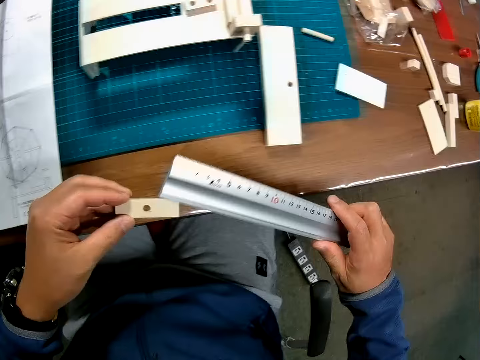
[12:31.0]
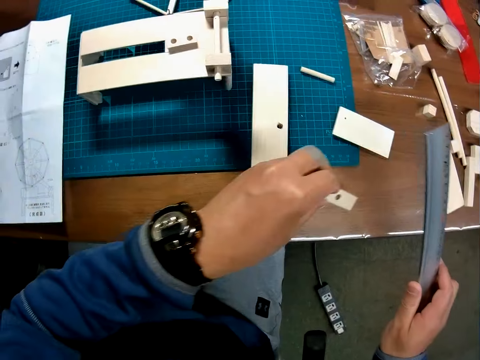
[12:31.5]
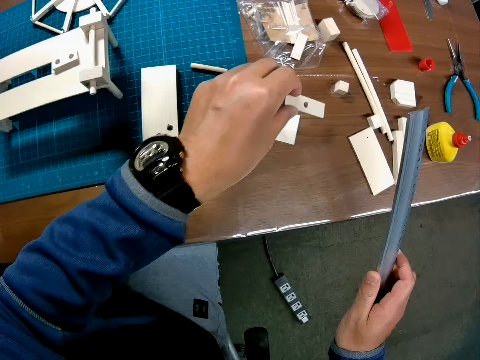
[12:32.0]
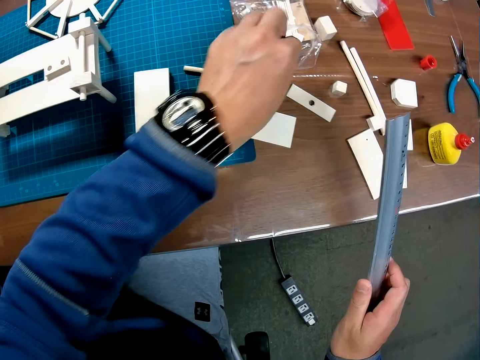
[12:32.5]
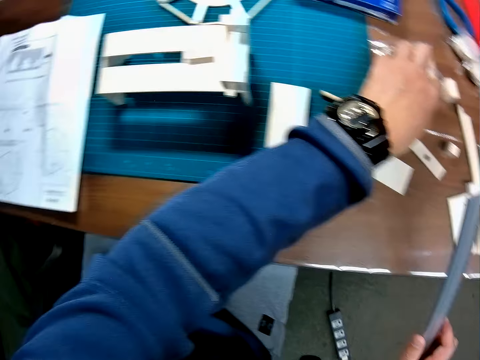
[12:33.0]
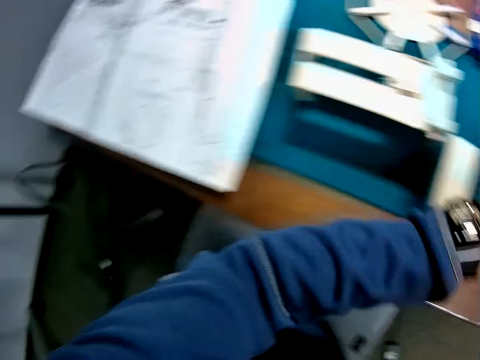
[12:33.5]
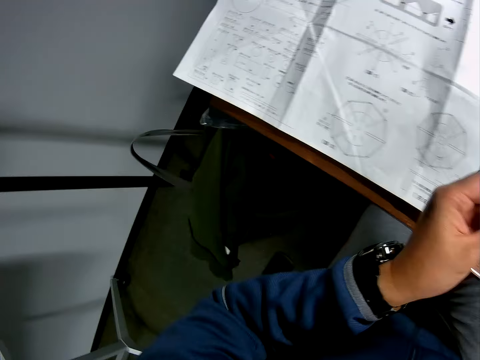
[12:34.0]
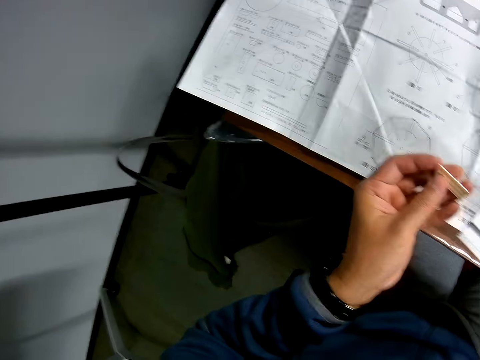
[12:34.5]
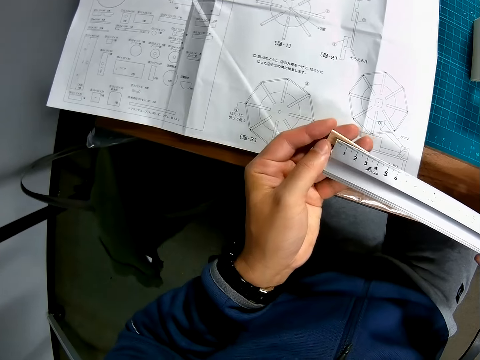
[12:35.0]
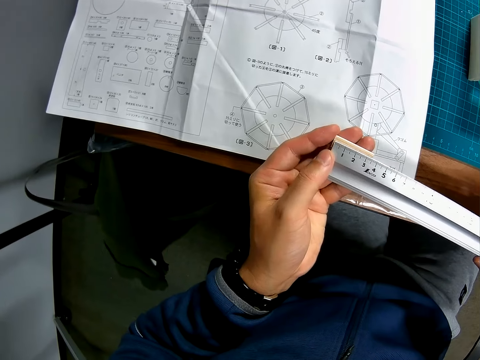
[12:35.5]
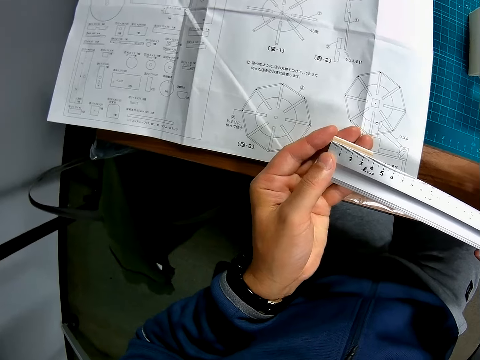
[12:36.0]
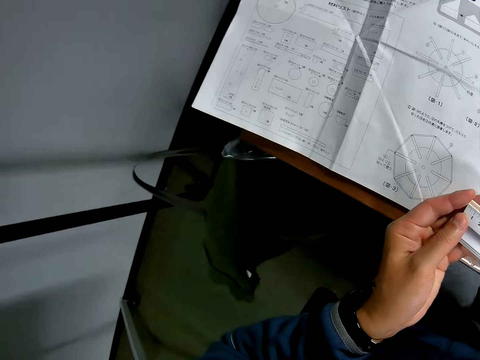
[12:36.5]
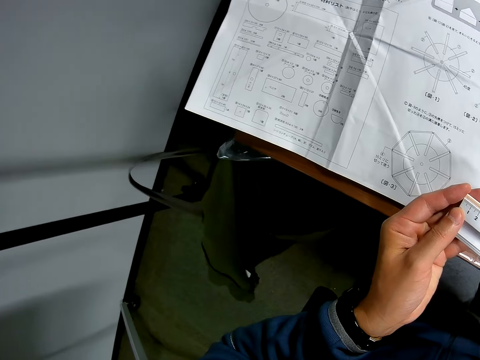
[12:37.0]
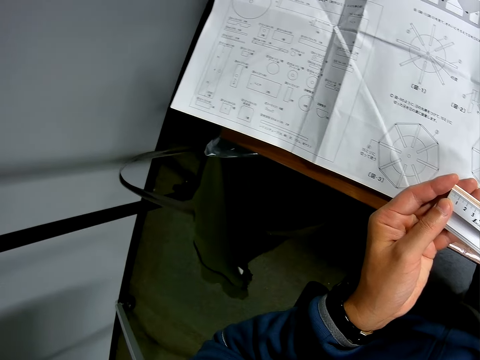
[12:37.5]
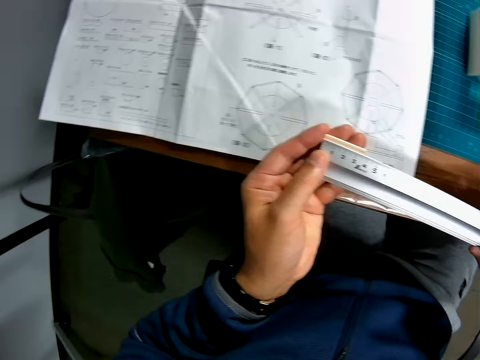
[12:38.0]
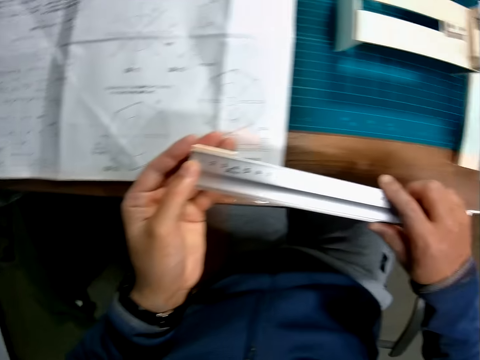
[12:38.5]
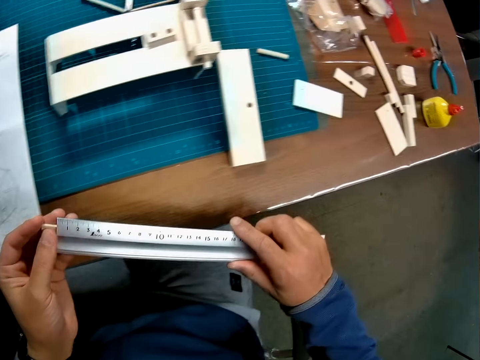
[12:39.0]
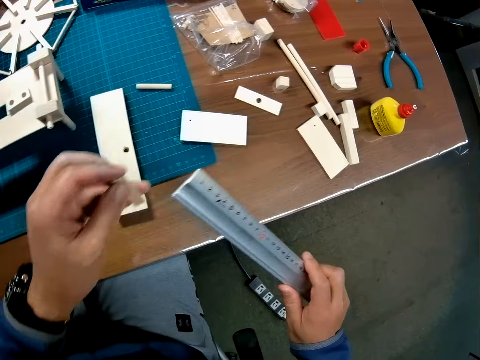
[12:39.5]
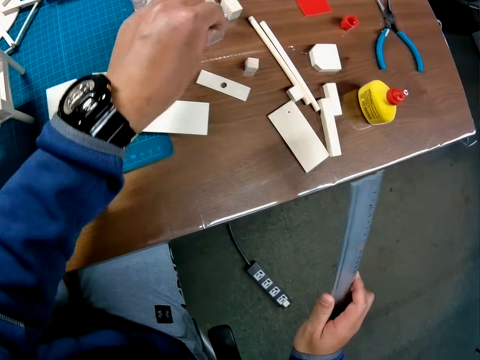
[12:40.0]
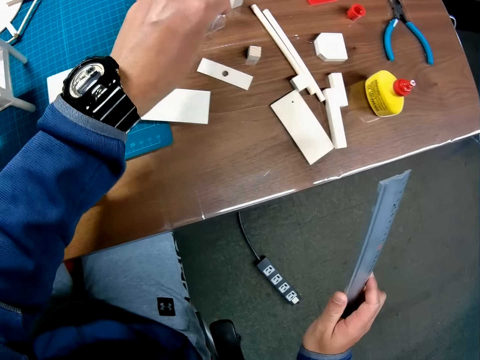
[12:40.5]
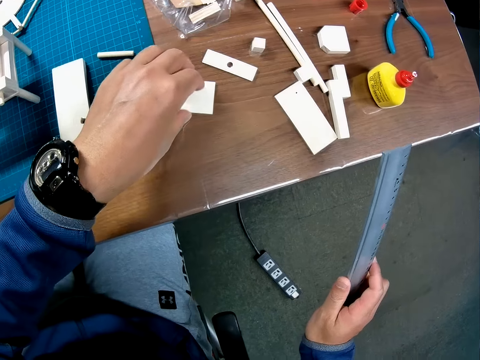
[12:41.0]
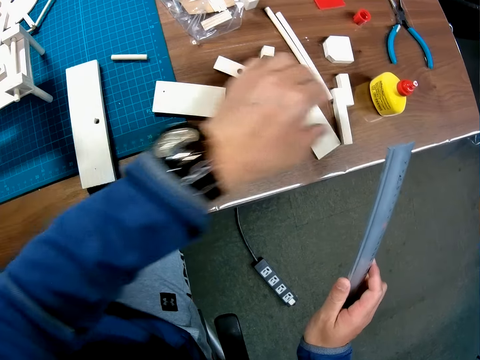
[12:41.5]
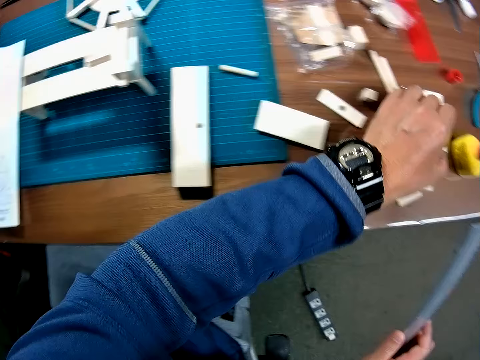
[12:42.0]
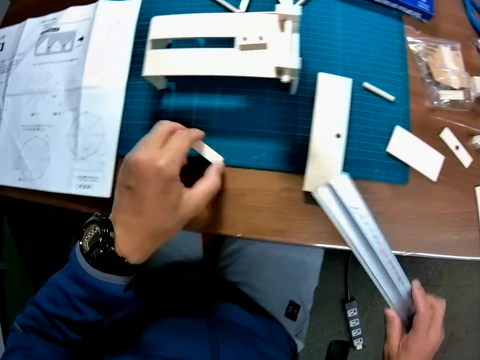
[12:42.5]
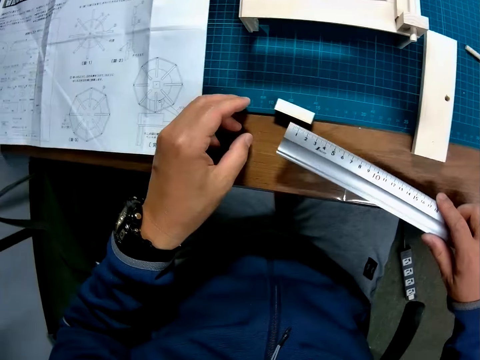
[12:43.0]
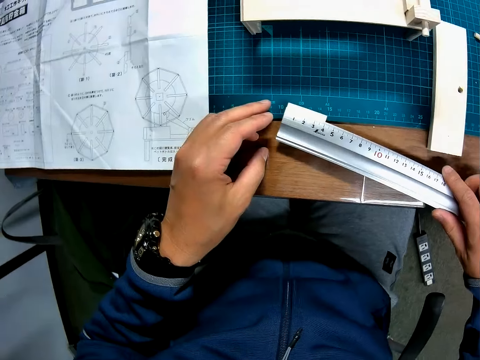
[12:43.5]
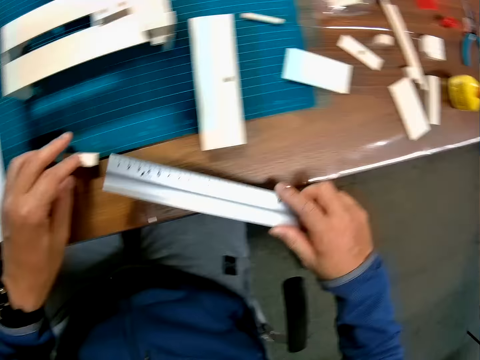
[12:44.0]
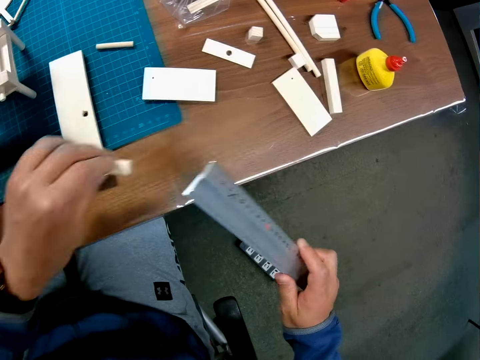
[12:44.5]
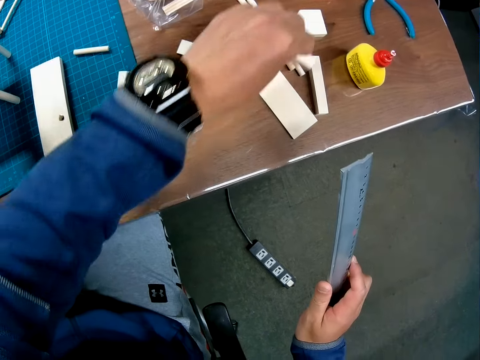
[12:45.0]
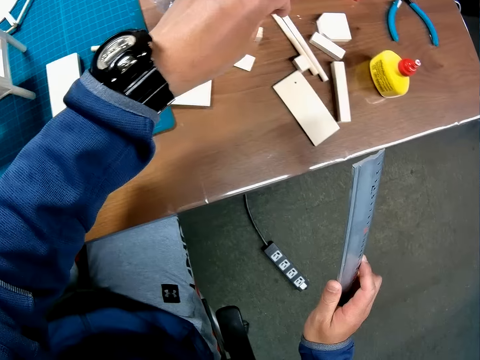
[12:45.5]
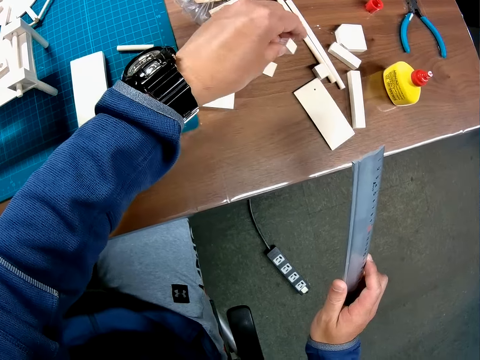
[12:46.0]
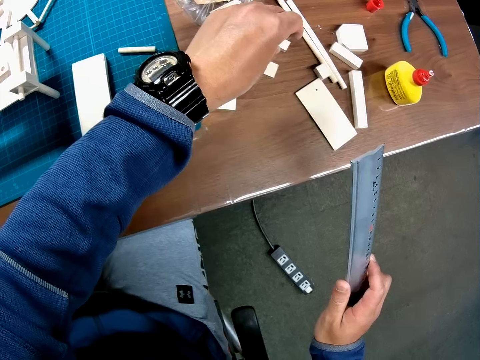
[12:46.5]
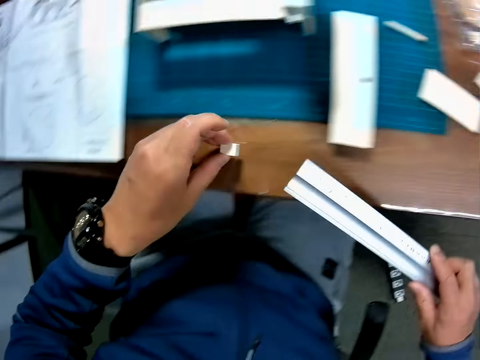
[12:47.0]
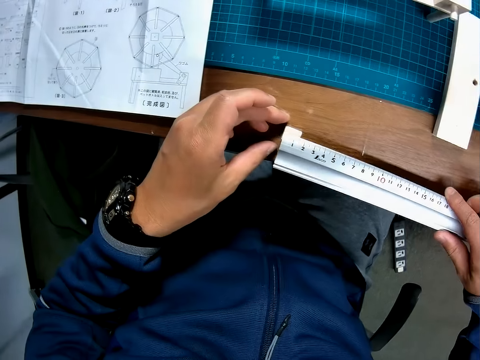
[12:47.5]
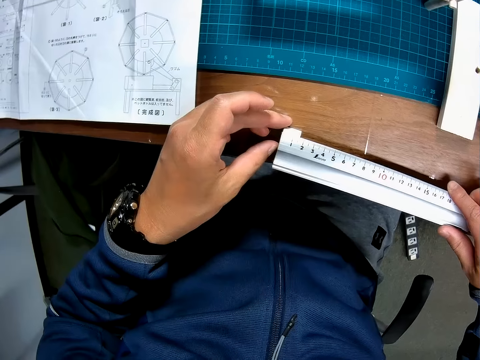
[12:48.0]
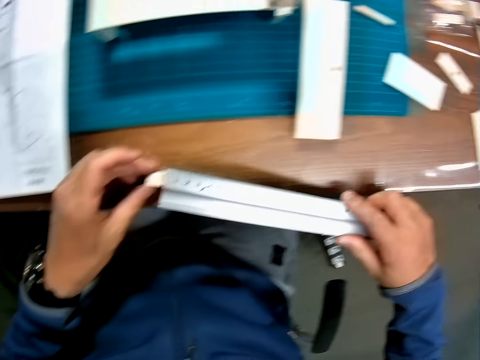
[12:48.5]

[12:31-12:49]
The camera wearer drops the piece of wood or art piece on the table. He picks up another piece of wood from the table with his left hand. He holds the art piece. He measures the piece of wood with the scale rule. He drops the piece of wood on the table. He touches a piece of wood on the table with his left hand. He picks up another piece of wood from the table with his left hand. He drops the piece of wood on the table. He measures the piece of wood with the scale rule. He picks up the piece of wood from the table with his left hand. He drops the piece of wood on the table. He picks up another piece of wood from the table with his left hand. He holds the art piece. He drops the piece of wood on the table. He measures the piece of wood with the scale rule.

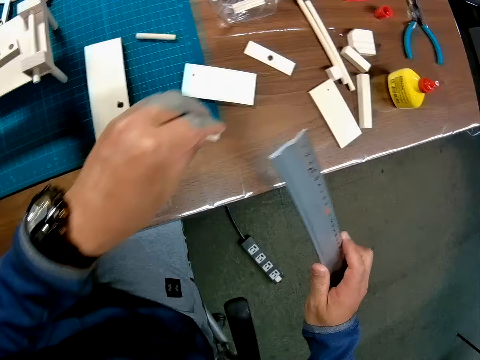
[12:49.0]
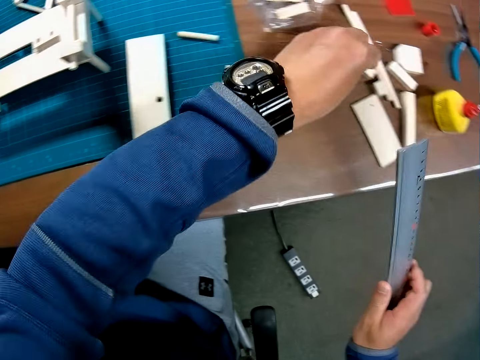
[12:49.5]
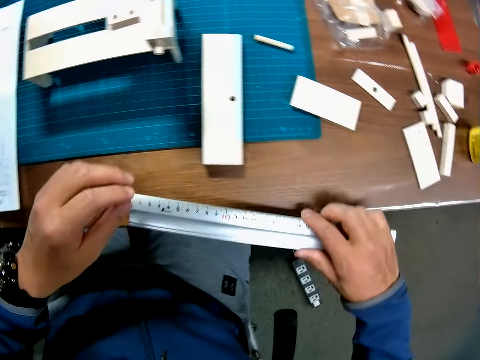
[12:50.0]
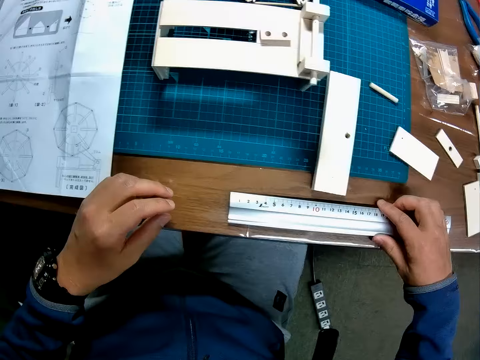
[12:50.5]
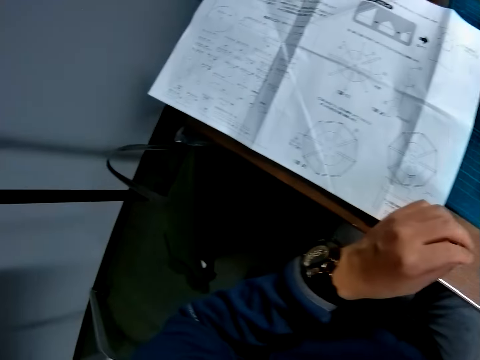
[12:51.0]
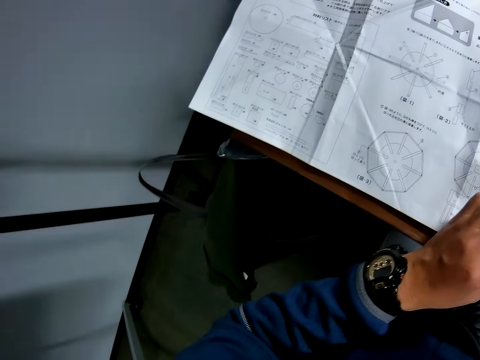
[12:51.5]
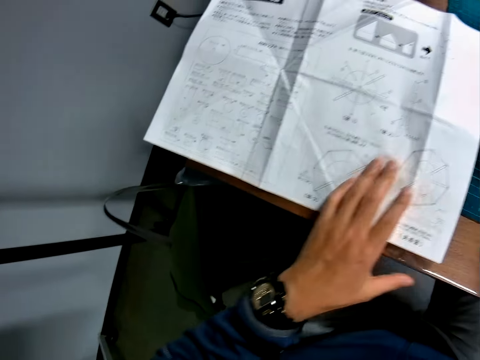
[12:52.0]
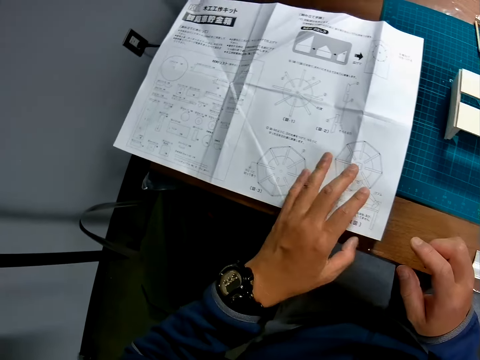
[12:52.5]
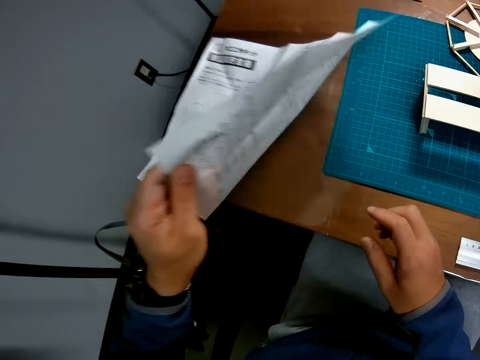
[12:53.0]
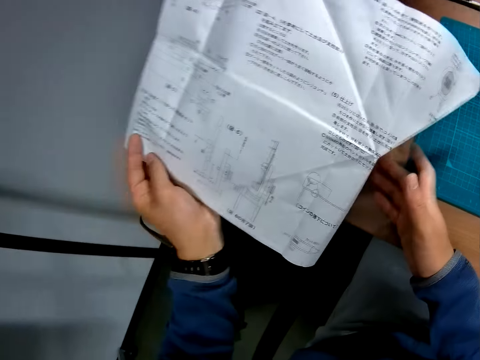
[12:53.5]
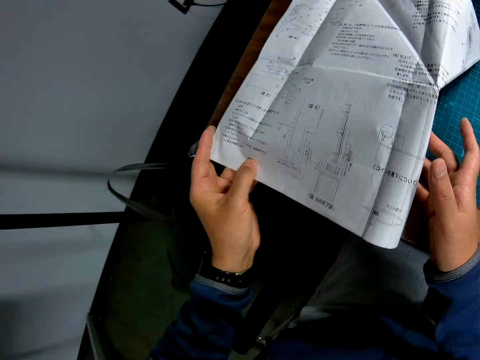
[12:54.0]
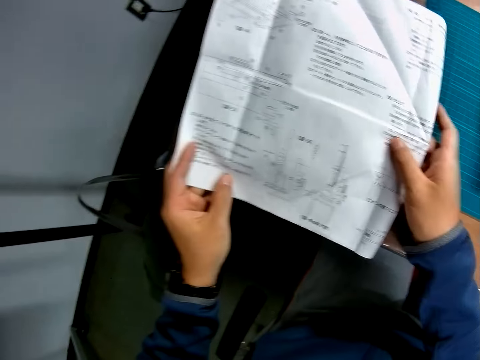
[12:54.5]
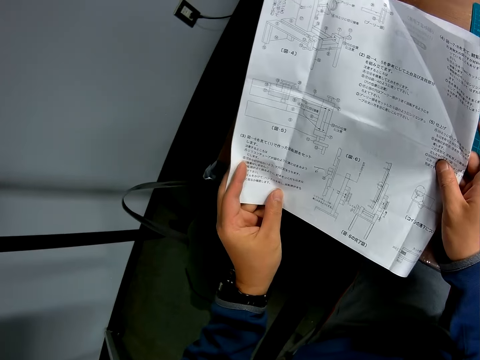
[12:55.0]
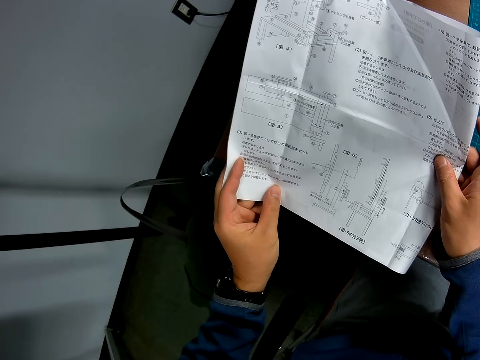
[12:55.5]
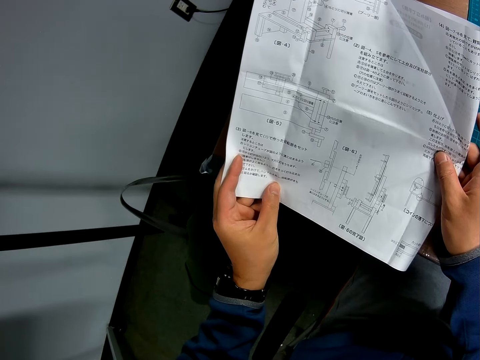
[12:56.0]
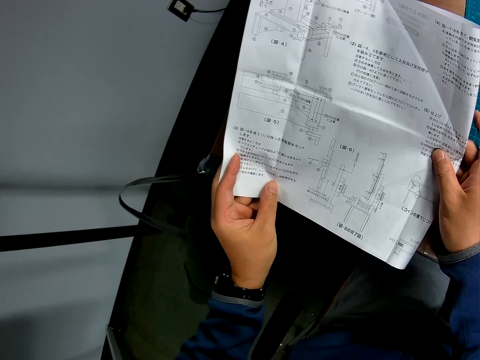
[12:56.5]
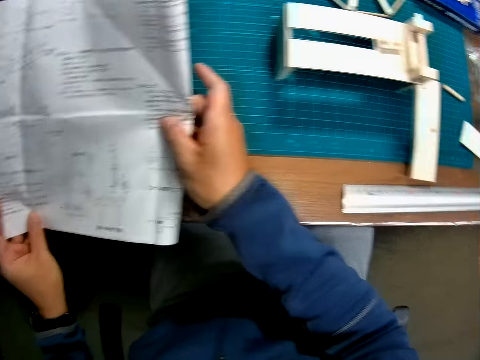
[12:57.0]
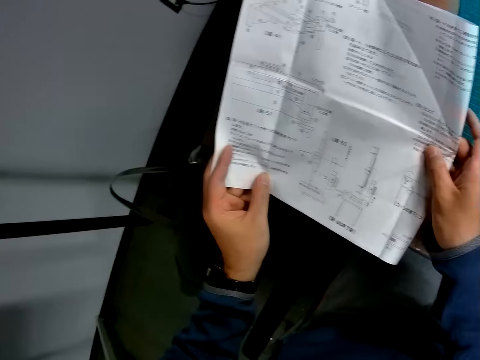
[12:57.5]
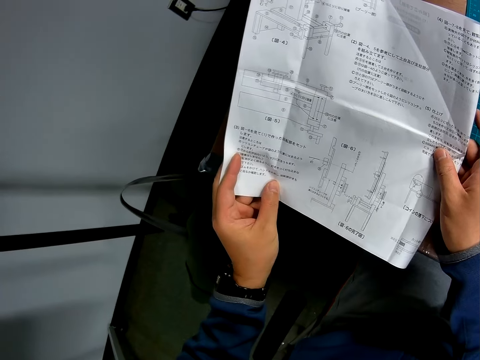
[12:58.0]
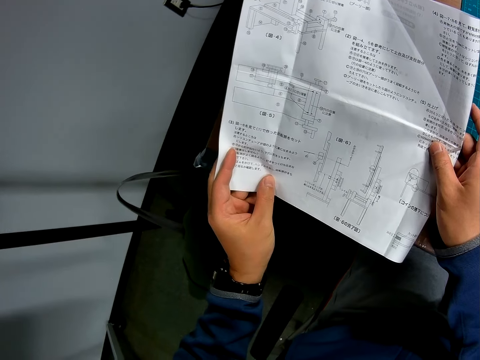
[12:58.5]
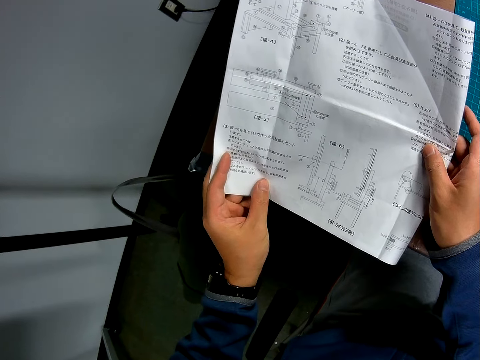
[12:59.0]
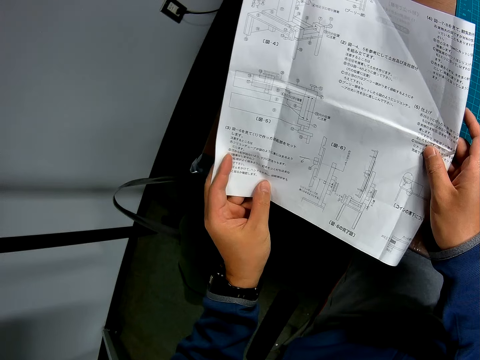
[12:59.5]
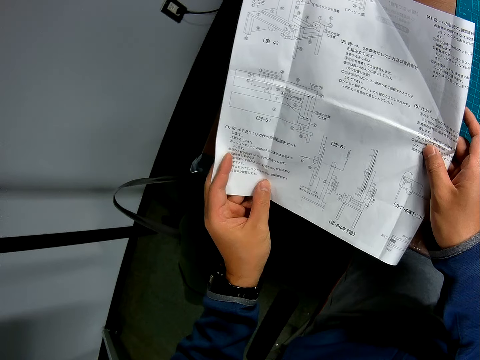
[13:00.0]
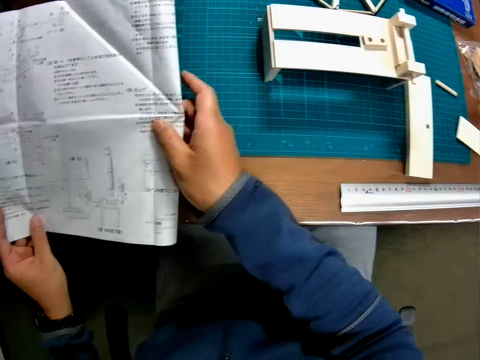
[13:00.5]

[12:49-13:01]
The camera wearer picks up the piece of wood from the table with his left hand and drops the piece of wood on the table. He drops the scale rule on the table. He touches the leaflet or paper with his left hand and turns over the leaflet. He picks up the paper. He holds the paper. He reads the paper.
